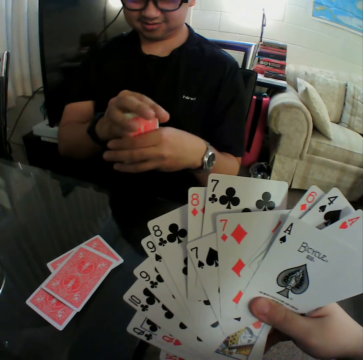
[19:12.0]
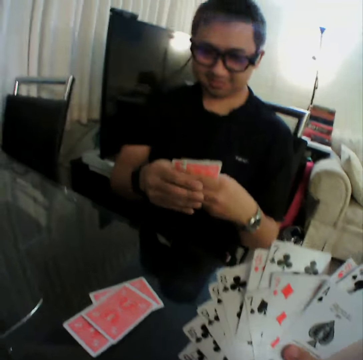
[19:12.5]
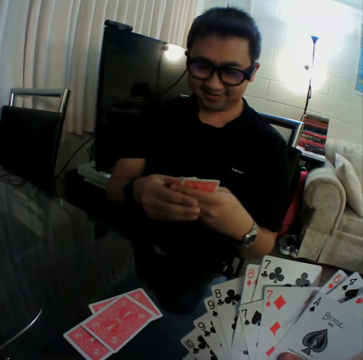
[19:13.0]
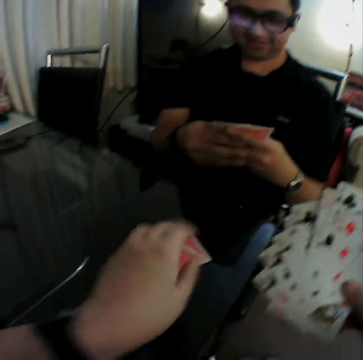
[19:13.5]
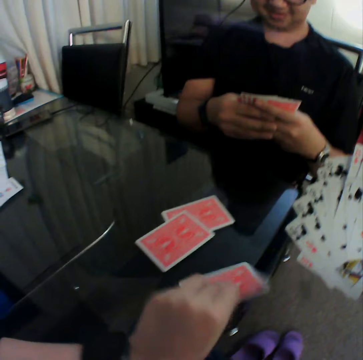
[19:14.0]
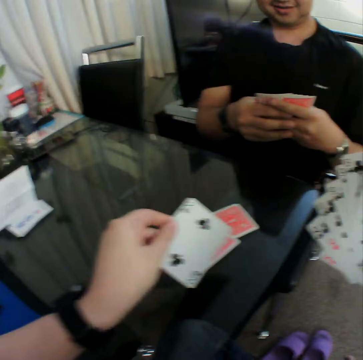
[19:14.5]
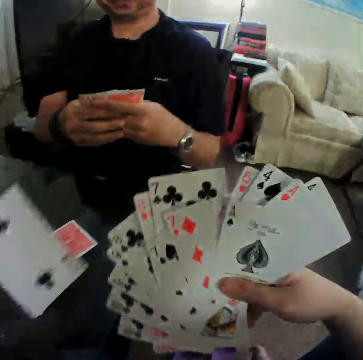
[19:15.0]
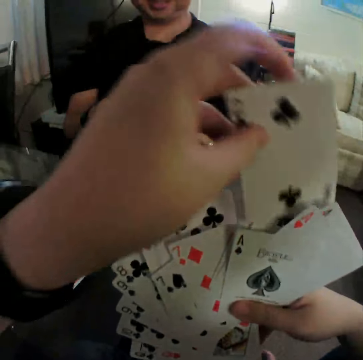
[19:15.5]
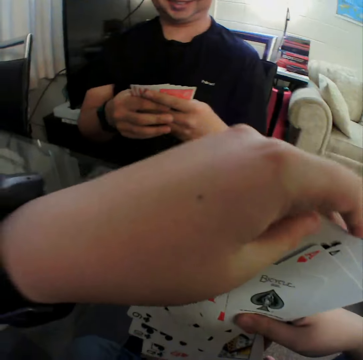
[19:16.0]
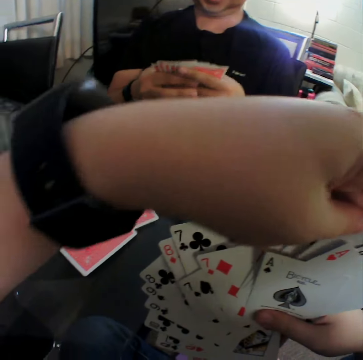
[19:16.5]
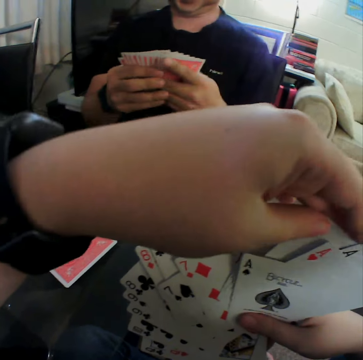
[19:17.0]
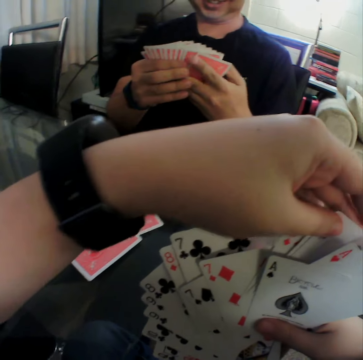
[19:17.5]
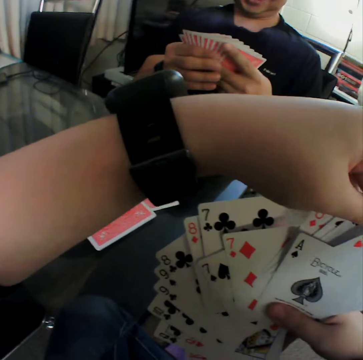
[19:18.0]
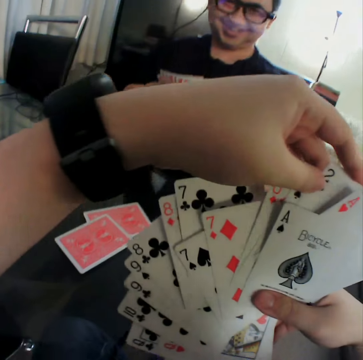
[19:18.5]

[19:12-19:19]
A man shuffles the cards in both hands. The camera wearer looks around. He picks up a card on the table with his left hand. He turns the card and looks at the playing card. He holds the cards with both hands. He puts the playing card in the middle of others. He looks at the playing card.

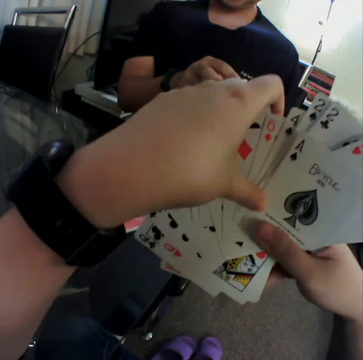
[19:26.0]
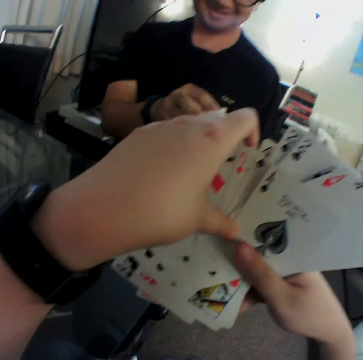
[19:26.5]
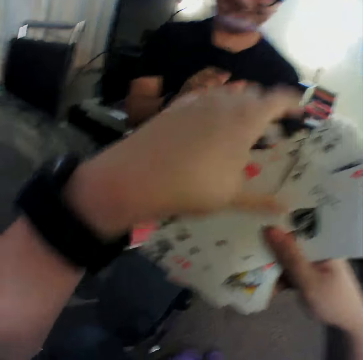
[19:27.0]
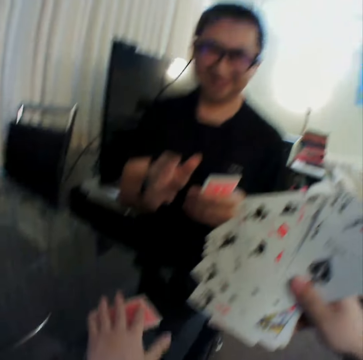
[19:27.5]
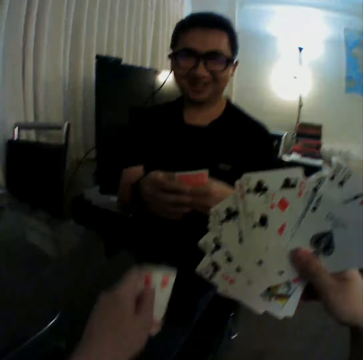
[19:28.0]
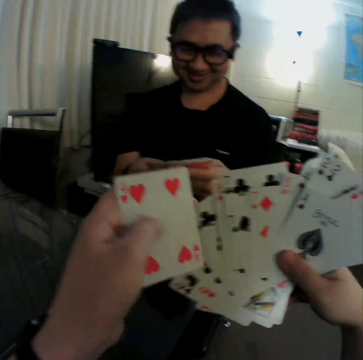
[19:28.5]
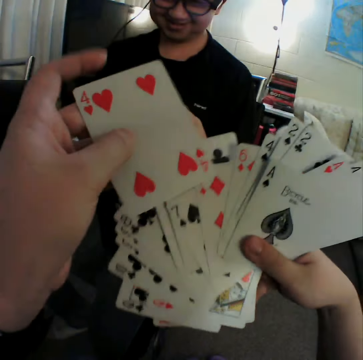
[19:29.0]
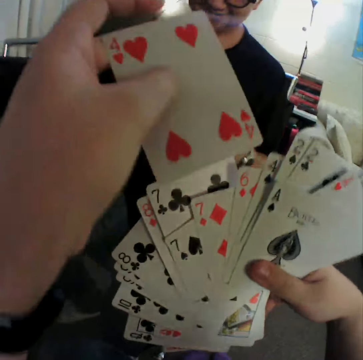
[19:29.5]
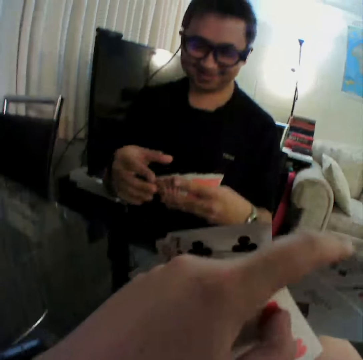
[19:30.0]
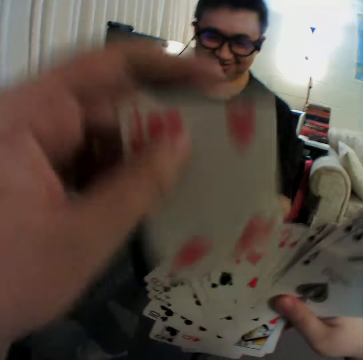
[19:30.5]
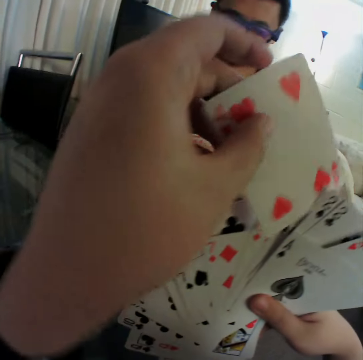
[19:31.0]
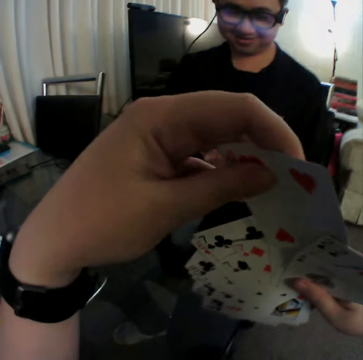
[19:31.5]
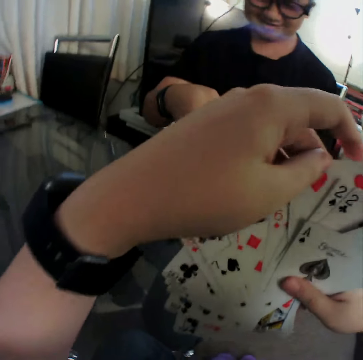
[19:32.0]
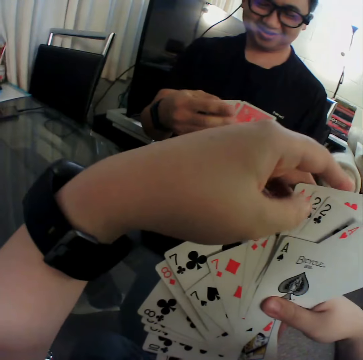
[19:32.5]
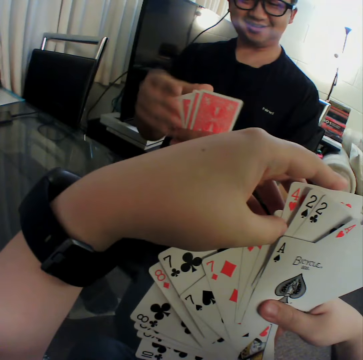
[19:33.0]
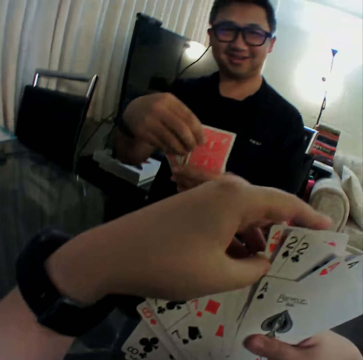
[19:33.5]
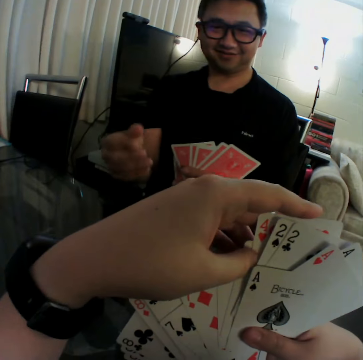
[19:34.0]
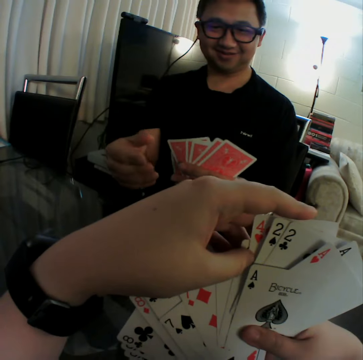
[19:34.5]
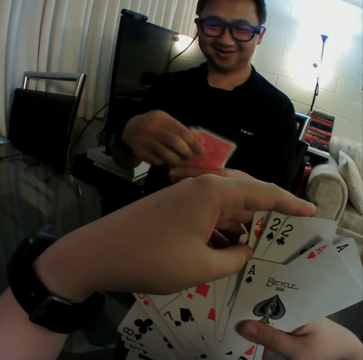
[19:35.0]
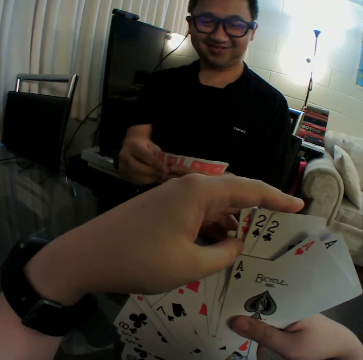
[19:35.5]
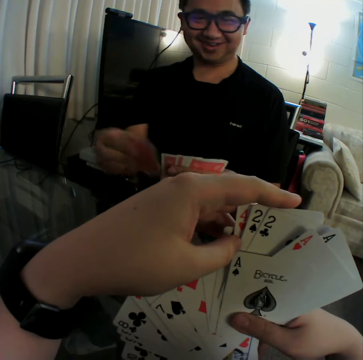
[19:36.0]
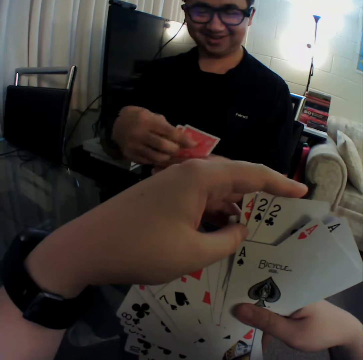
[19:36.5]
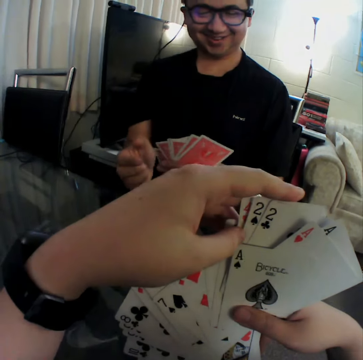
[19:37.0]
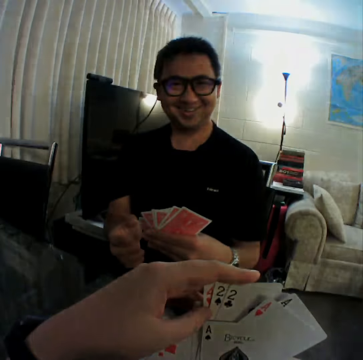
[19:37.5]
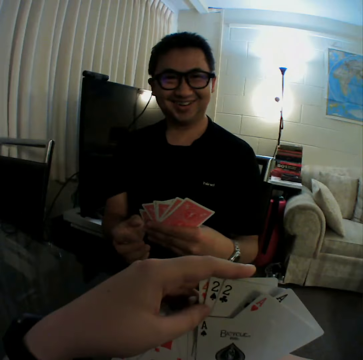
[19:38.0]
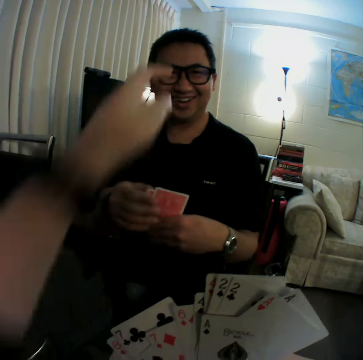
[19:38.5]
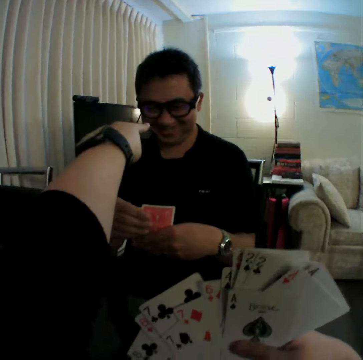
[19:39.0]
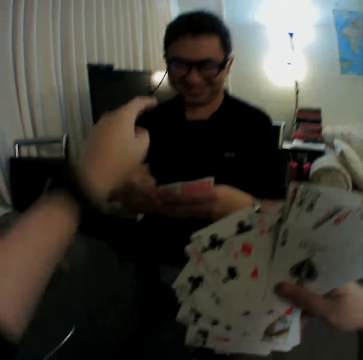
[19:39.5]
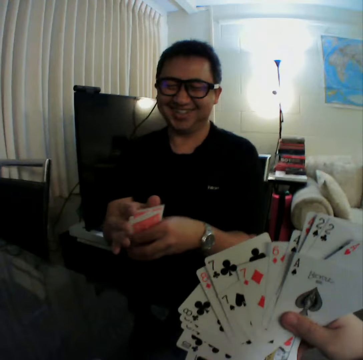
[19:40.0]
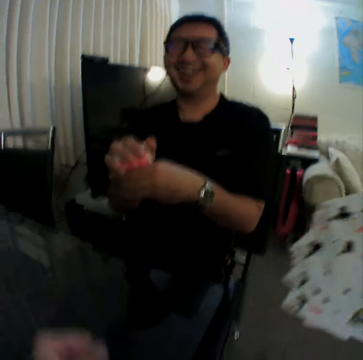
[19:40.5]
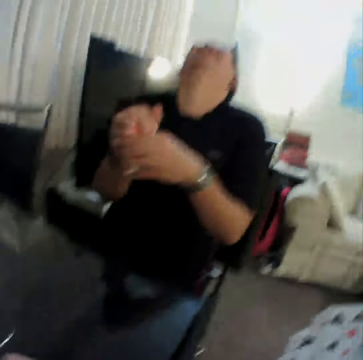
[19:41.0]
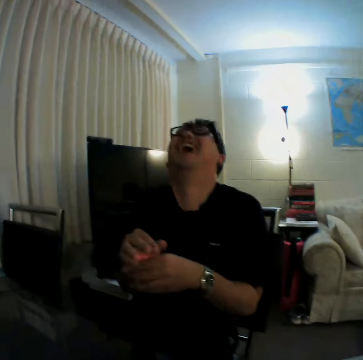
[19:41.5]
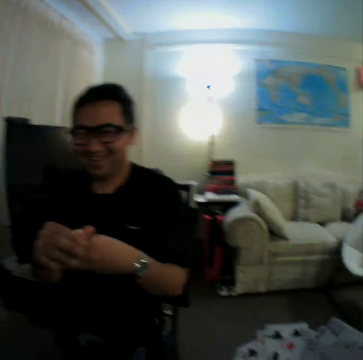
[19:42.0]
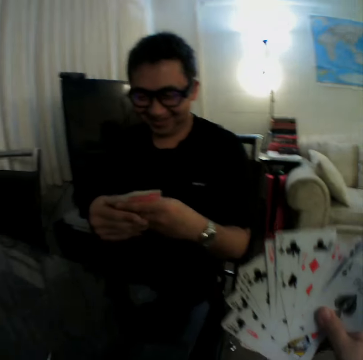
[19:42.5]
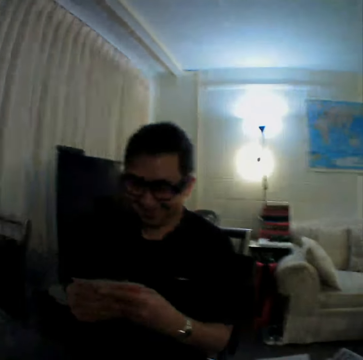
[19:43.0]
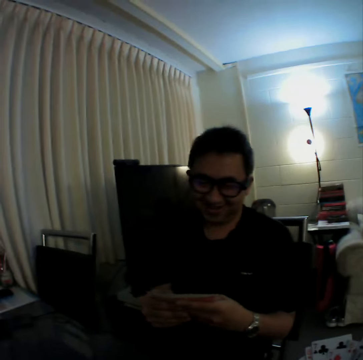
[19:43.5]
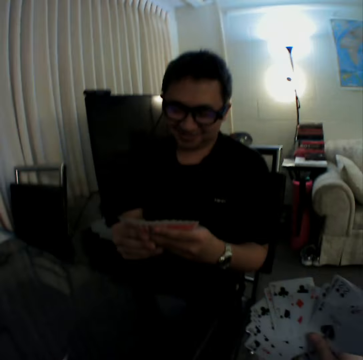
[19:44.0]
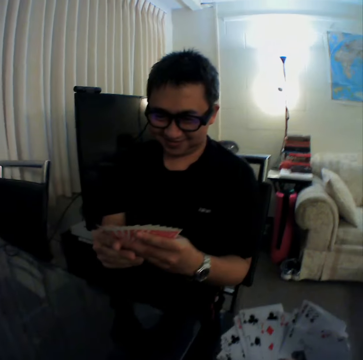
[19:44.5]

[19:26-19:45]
The camera wearer picks up a card on the table with his left hand. He turns the playing card. A man shuffles the cards in both hands. The camera wearer looks at the playing card and shuffles the cards in both hands. He puts the playing card in the middle of others. He turns the playing card, looks at the playing card and puts the playing card in the middle of others. He looks at the playing card. He converses with the man. The man holds the cards with his left hand. He shuffles the cards in both hands. The camera wearer points at the man. He drops the left hand and converses with the man. The man gathers the cards in both hands. He shuffles the cards in both hands.

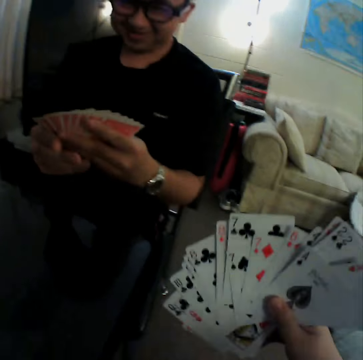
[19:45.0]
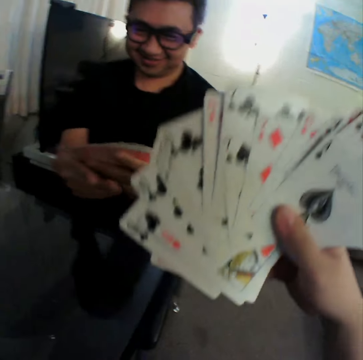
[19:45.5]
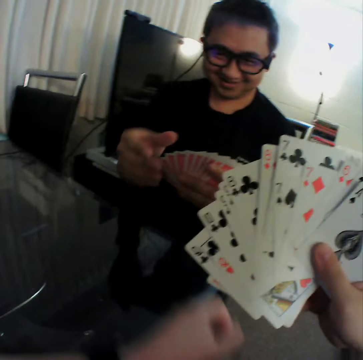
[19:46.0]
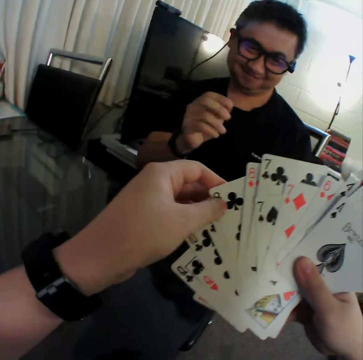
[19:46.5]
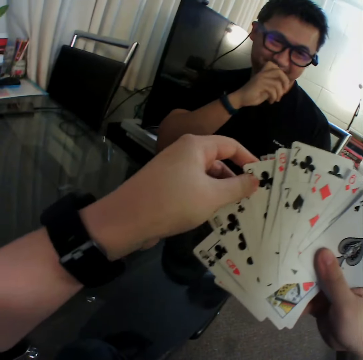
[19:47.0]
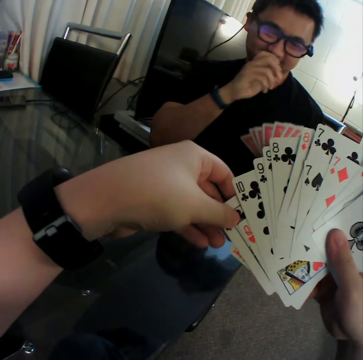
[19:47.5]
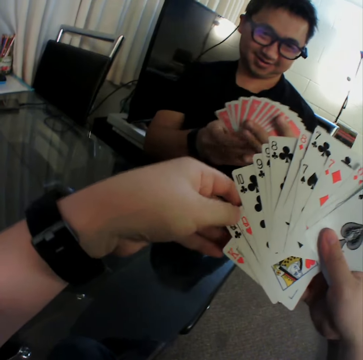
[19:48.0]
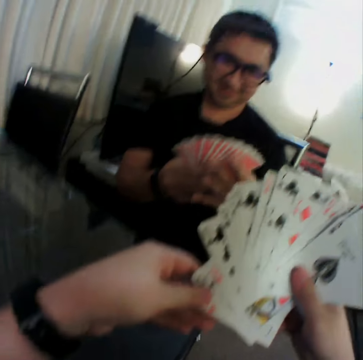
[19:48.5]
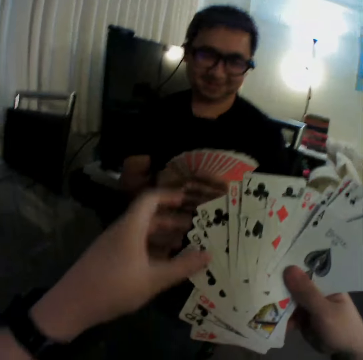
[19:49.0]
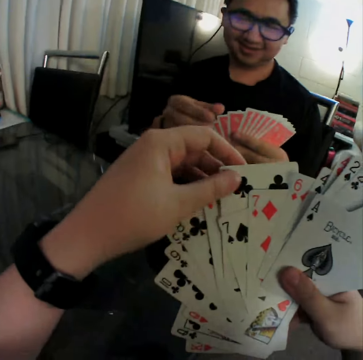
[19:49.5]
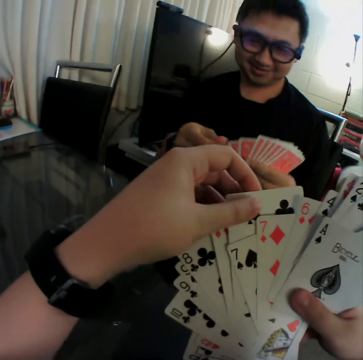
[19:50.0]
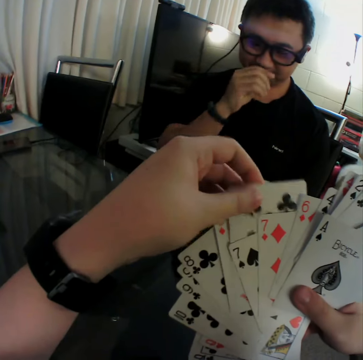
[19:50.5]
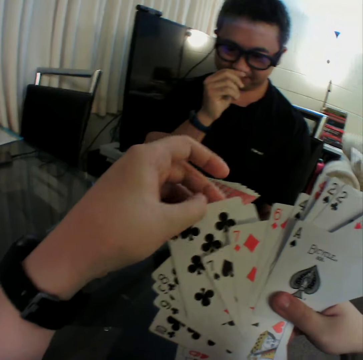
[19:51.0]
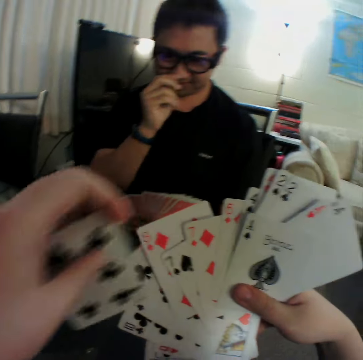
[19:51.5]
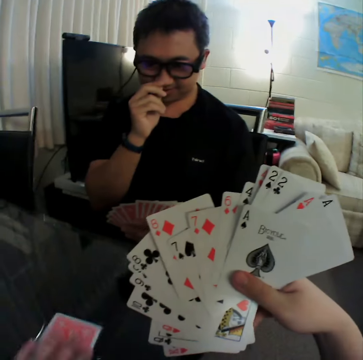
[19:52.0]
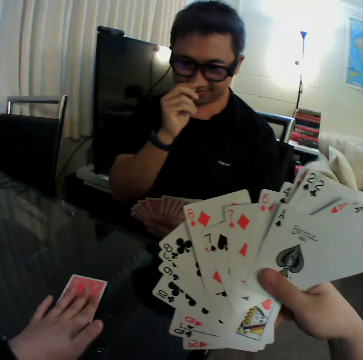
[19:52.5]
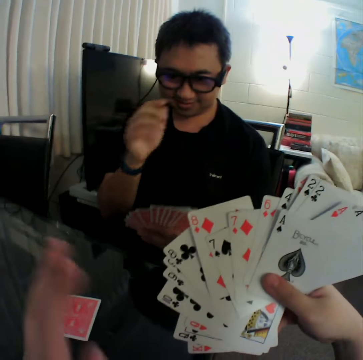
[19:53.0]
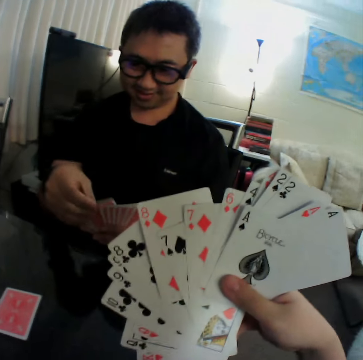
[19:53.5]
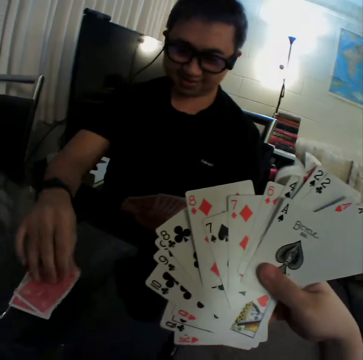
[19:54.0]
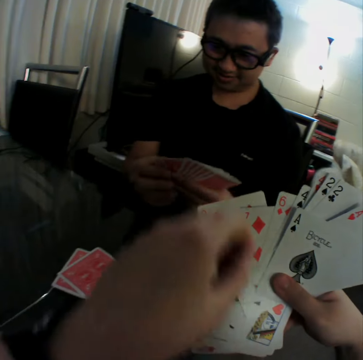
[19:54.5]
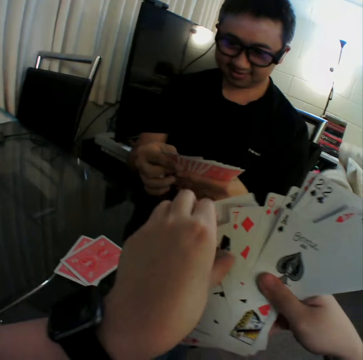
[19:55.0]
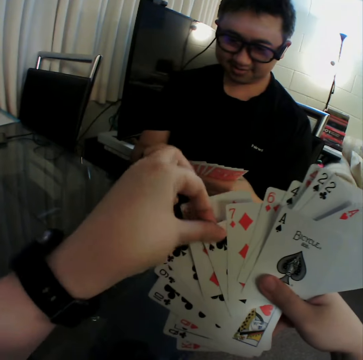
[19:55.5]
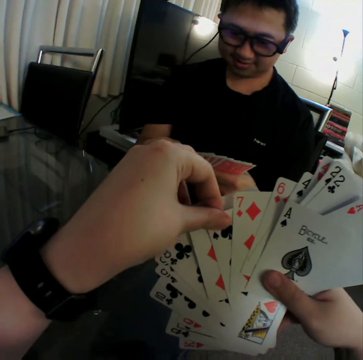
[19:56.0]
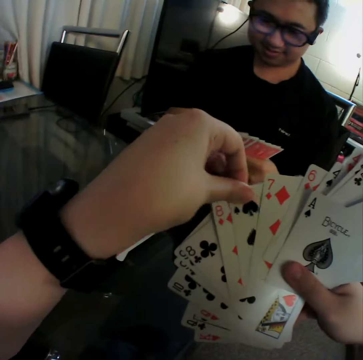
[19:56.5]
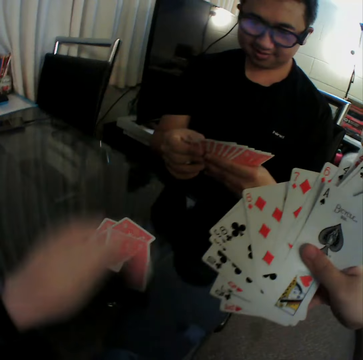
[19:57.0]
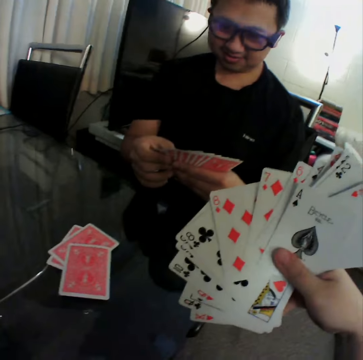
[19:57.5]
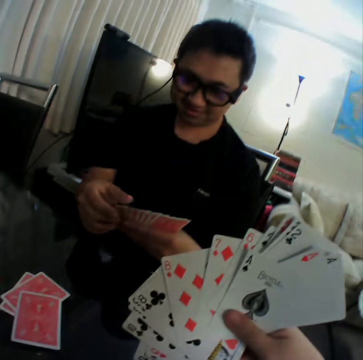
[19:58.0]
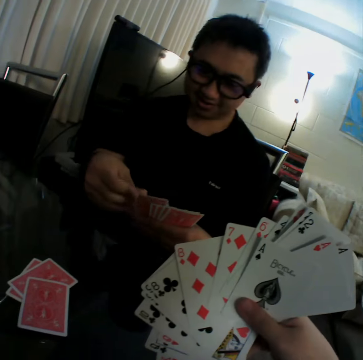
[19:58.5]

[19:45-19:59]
The camera wearer lifts the right hand up and holds the playing card. He shuffles the cards in both hands. A man touches his face with his right hand. The camera wearer looks at the playing cards. He lifts the left hand and touches the playing cards. He takes out a playing card from others on the right hand. He drops the card on the table with his left hand. He pushes the playing card on the table and lets go of the playing card. The man drops a card on the table with his right hand. The camera wearer looks at the playing card. He lifts the left hand and touches the playing cards. He drops a card on the table with his left hand. He takes out a playing card from others on the right hand. He converses with the man.
